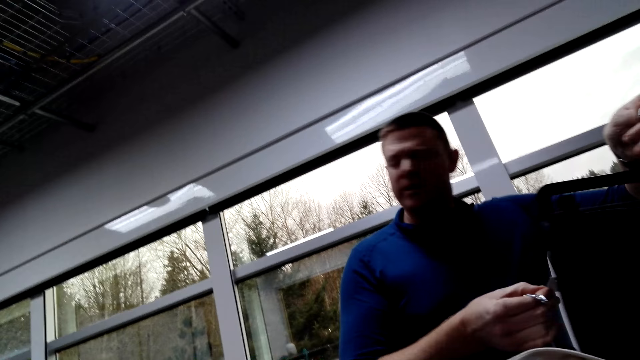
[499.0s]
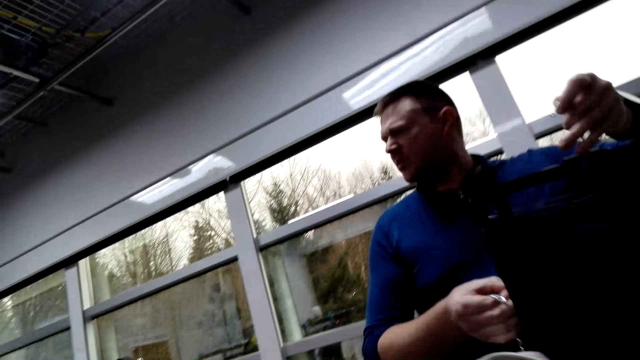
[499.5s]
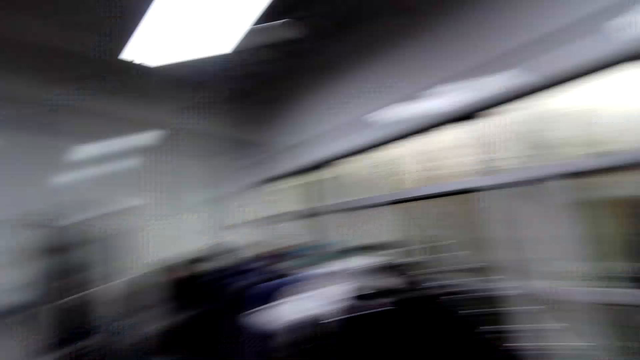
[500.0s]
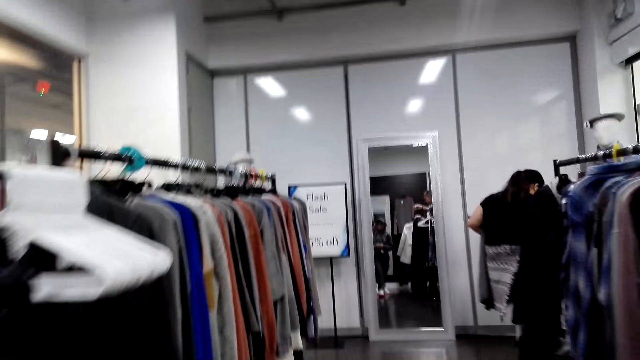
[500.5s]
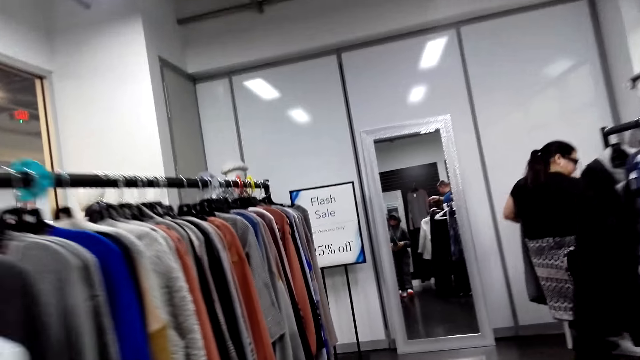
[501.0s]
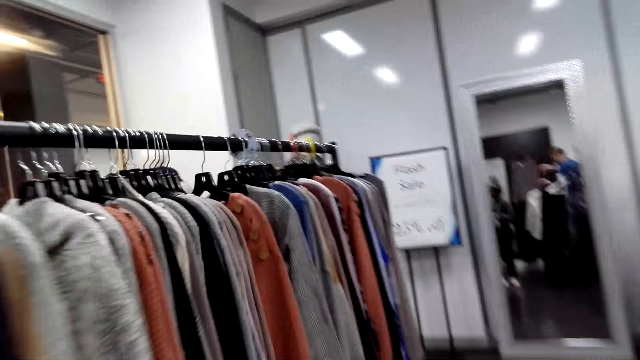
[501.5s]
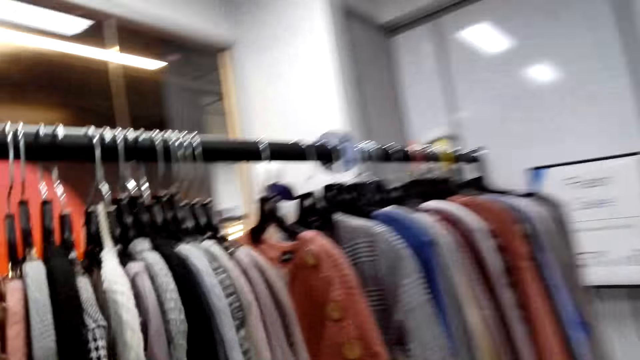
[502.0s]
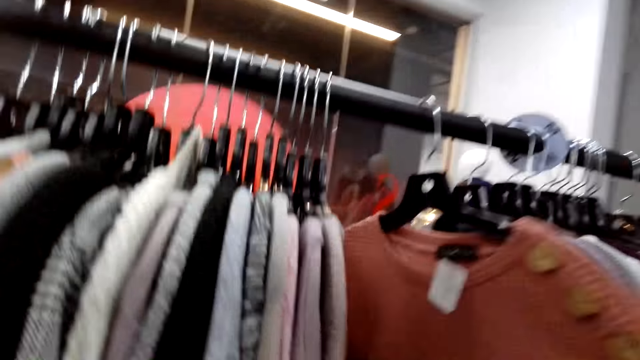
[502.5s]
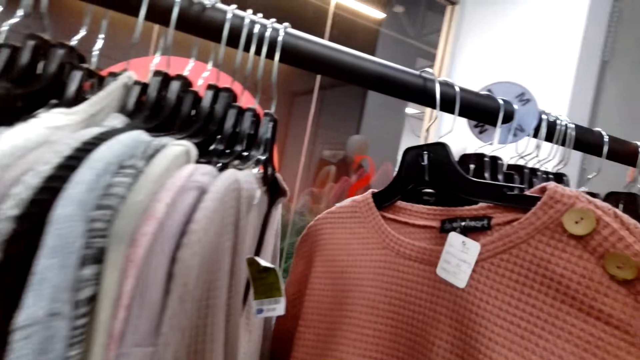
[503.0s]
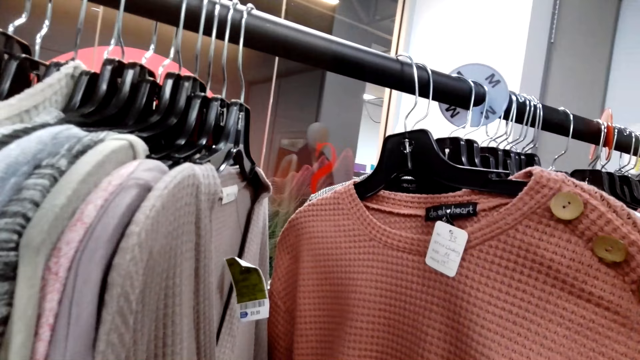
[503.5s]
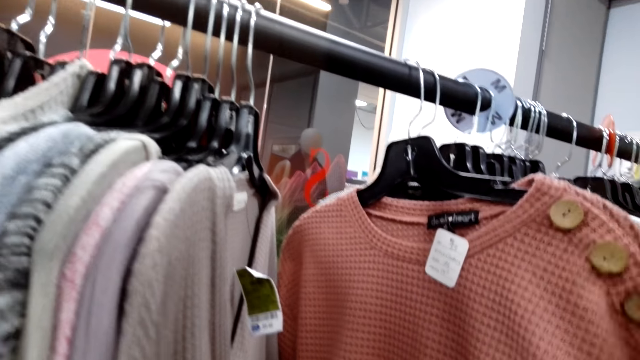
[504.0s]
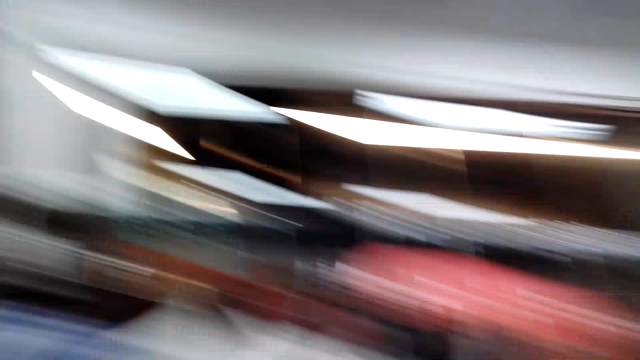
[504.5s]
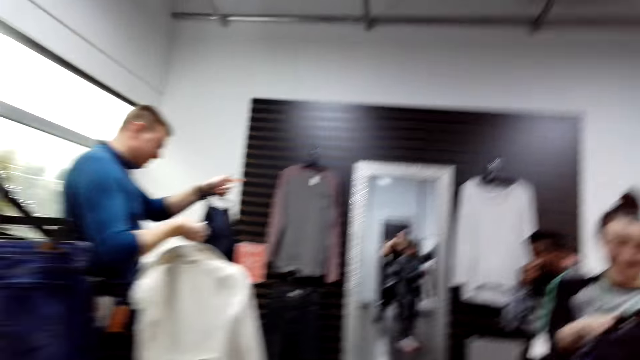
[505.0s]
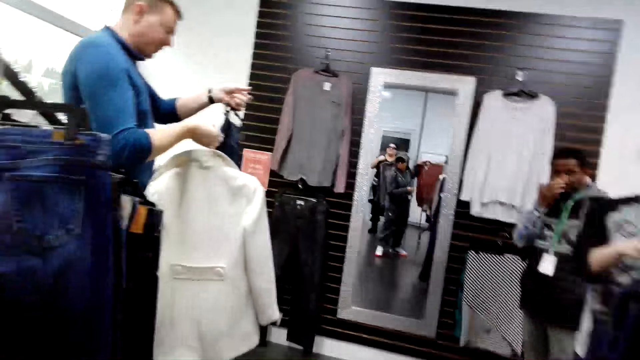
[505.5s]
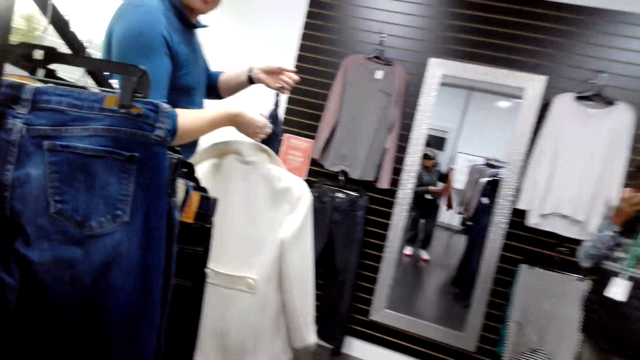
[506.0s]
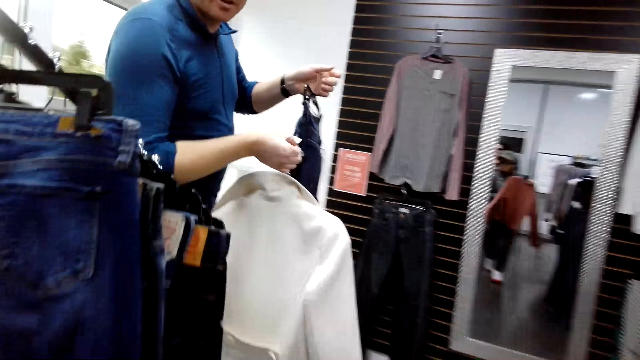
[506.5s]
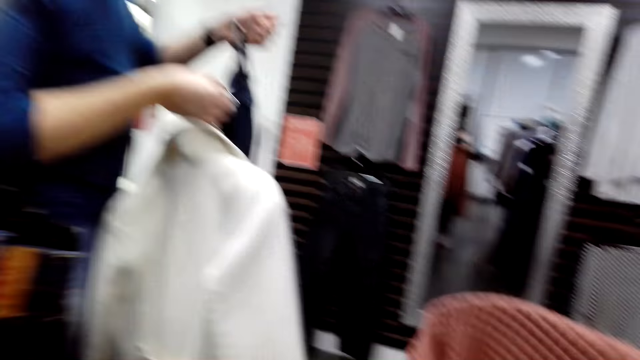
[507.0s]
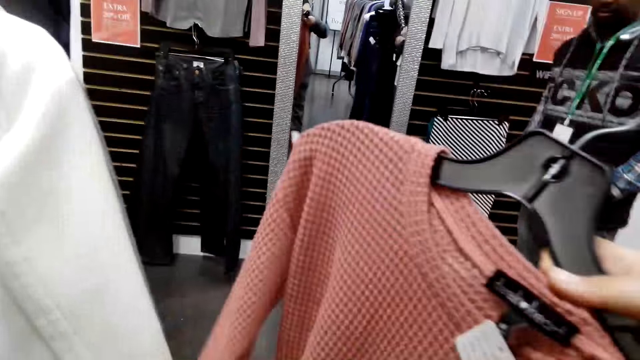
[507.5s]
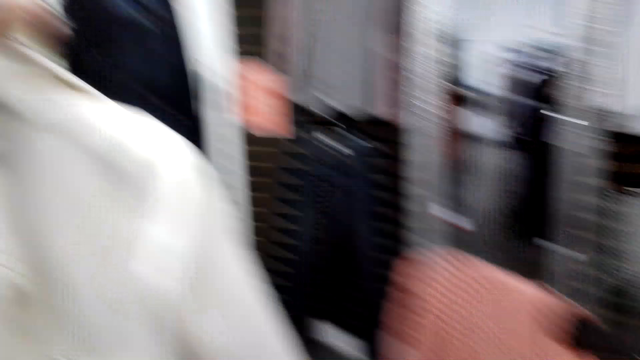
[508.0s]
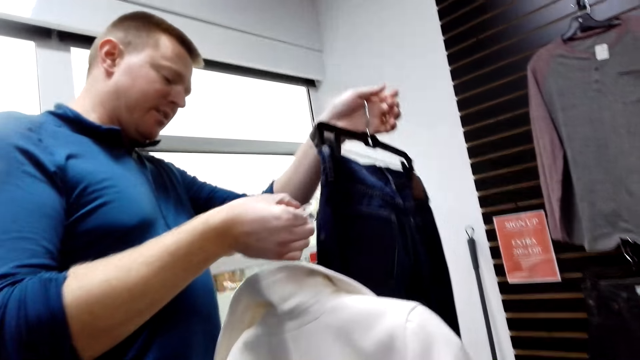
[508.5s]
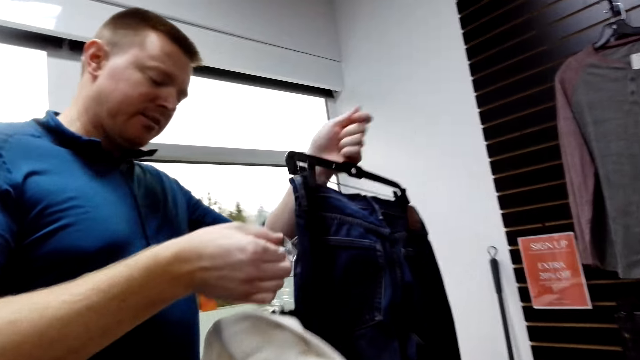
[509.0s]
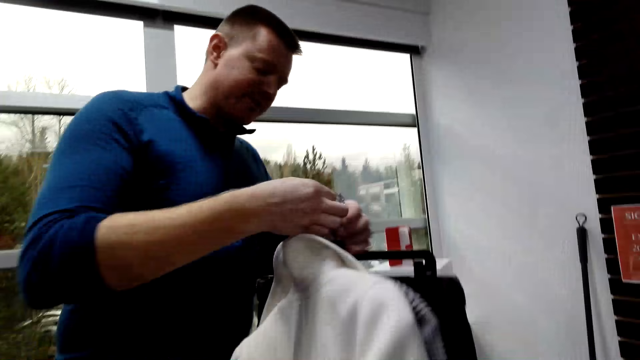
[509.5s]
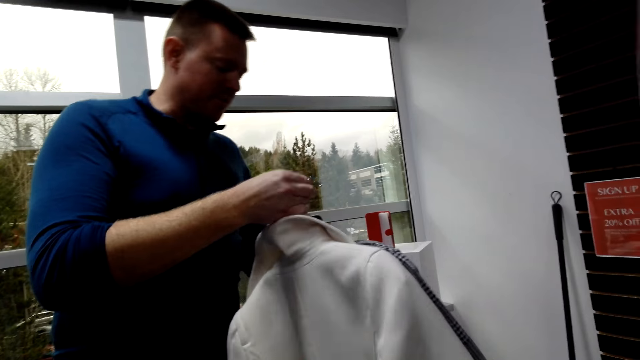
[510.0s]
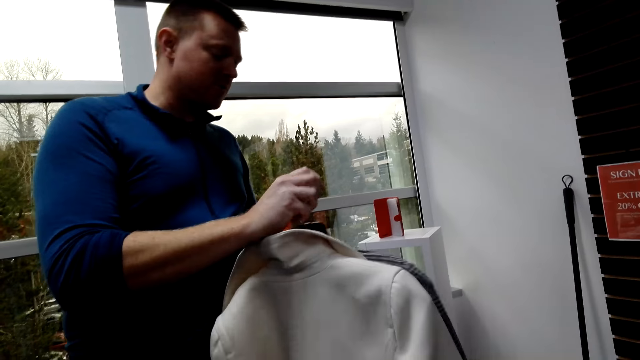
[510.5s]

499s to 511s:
The camera wearer walks around. They look at the cloth or apparel on the cloth bar. They take a cloth from the cloth bar. They hold the apparel. They interact with a person. They look around. They walk around.

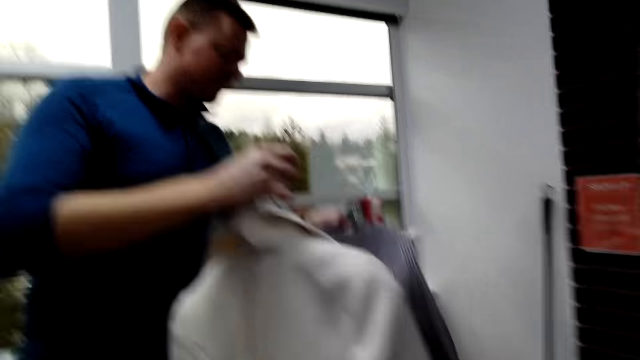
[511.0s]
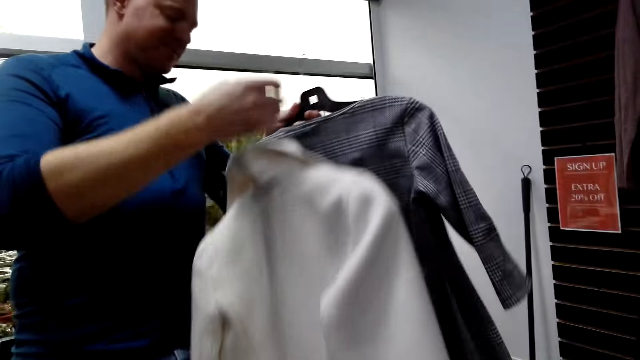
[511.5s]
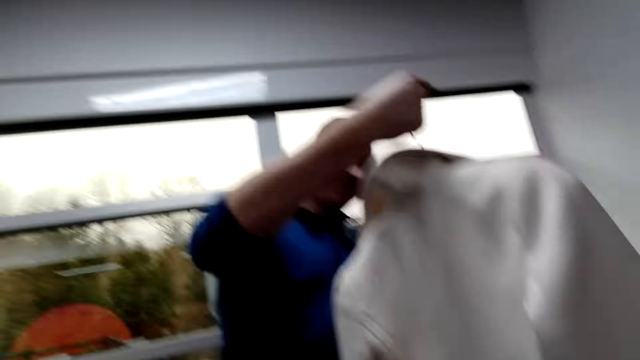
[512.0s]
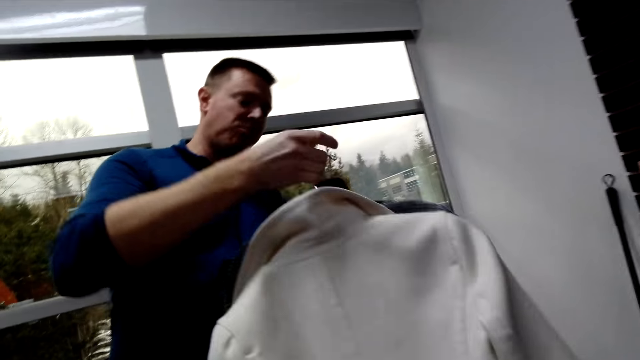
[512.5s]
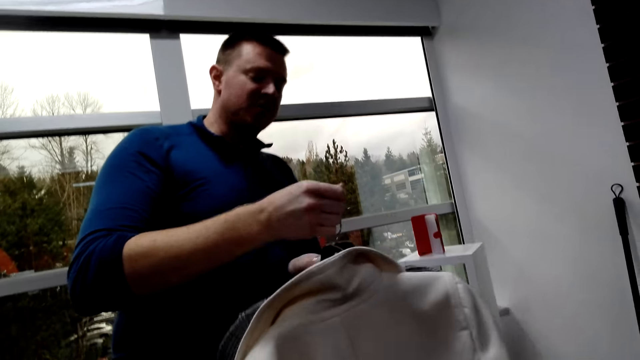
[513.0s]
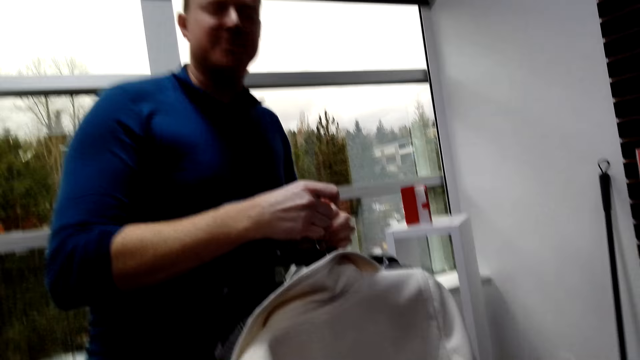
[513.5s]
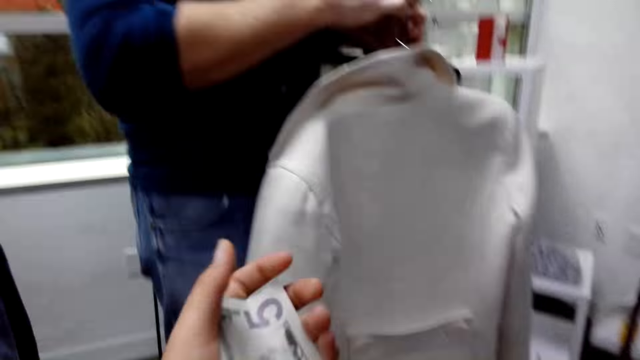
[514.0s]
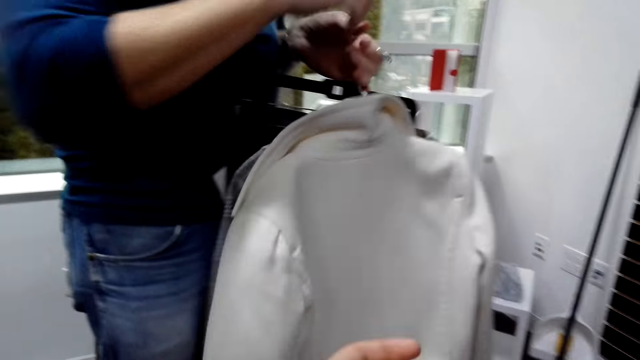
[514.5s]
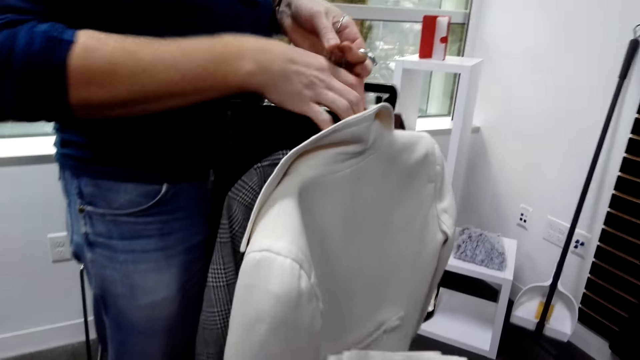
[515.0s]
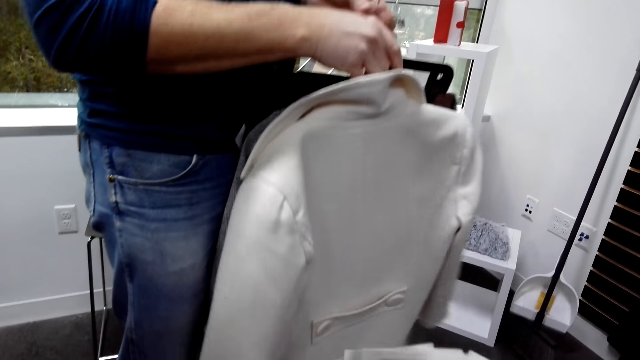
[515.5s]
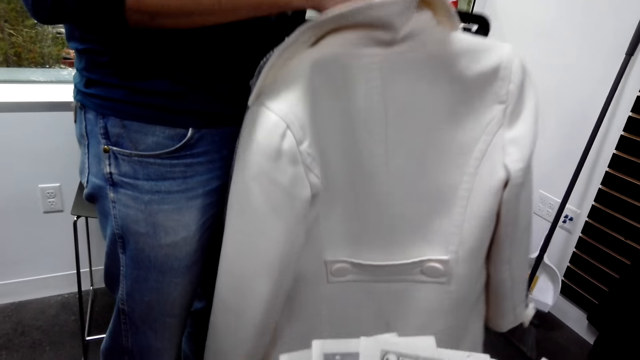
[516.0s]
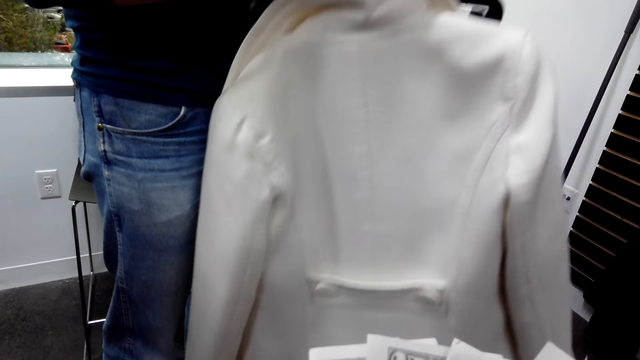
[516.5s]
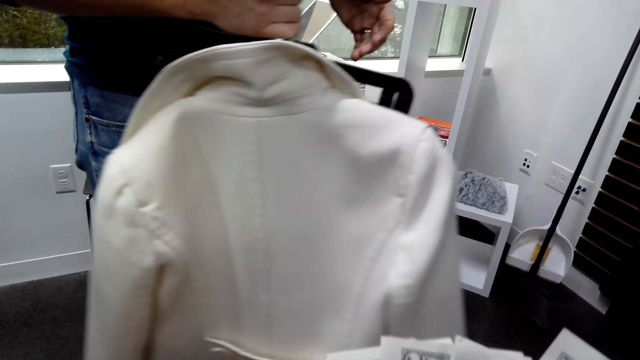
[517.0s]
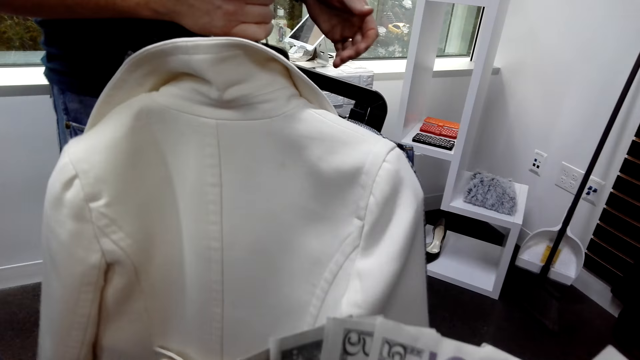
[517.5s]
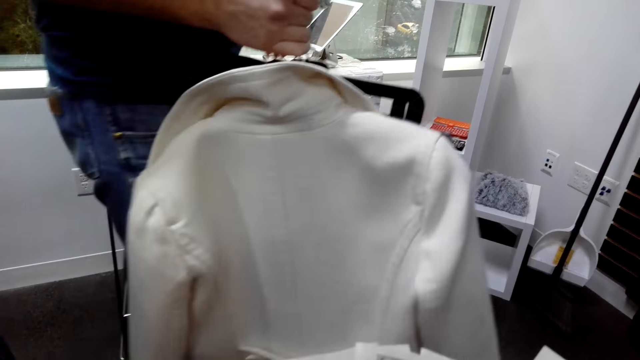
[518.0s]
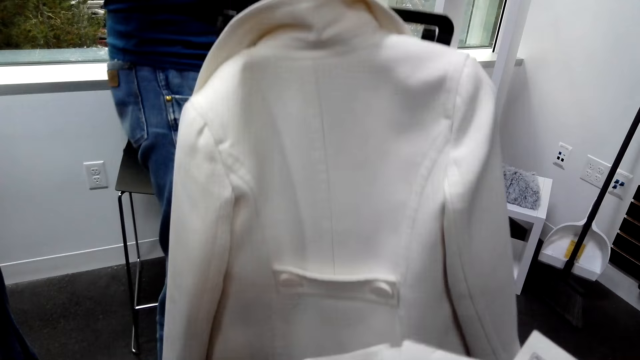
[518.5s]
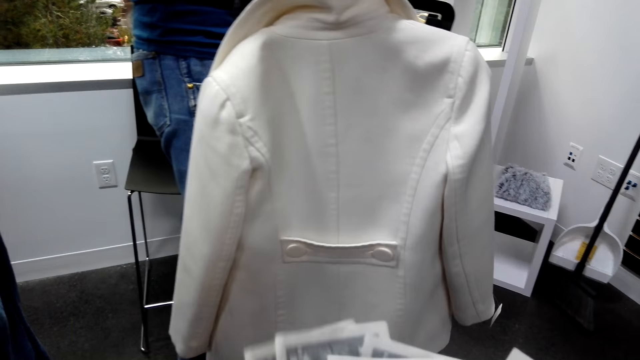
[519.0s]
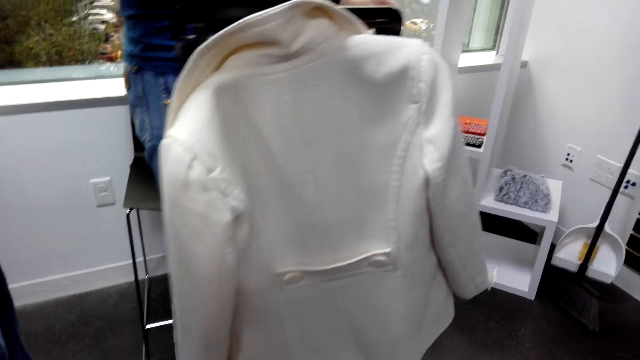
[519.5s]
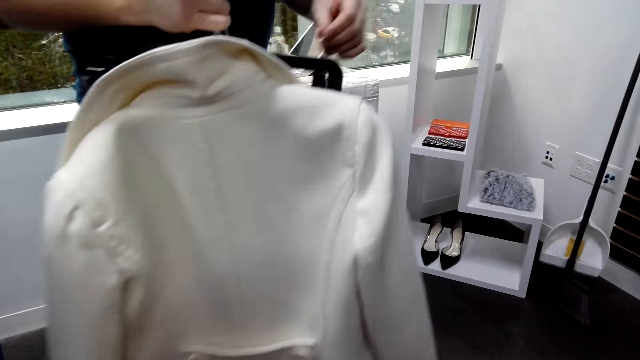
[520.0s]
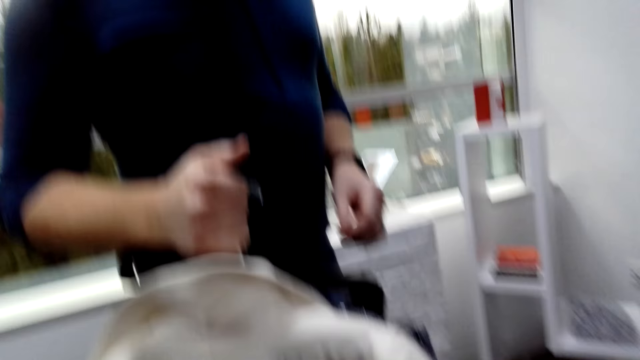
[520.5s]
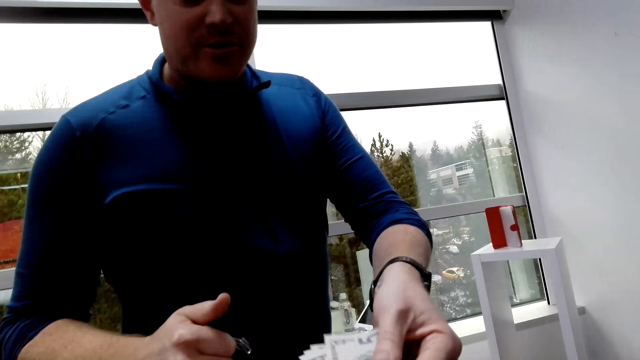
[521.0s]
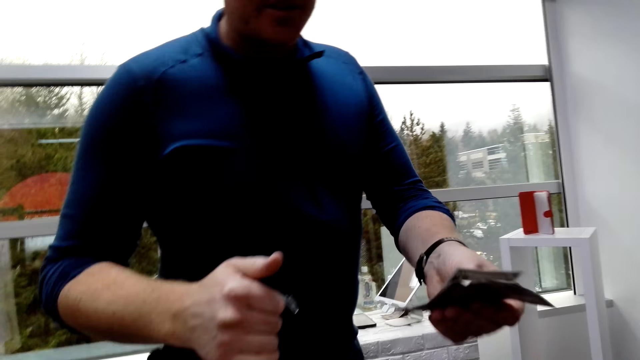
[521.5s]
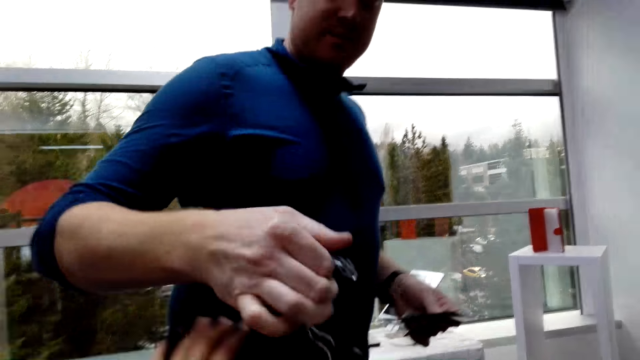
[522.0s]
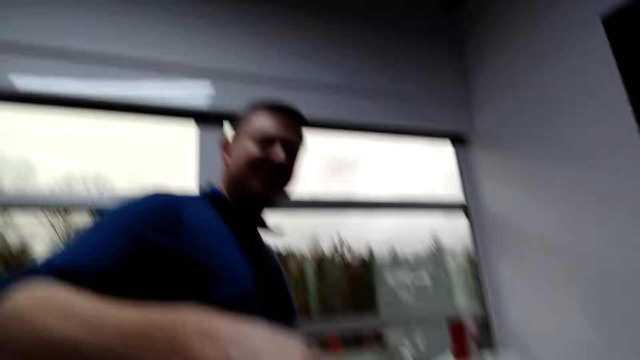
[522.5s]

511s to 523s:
A man holds apparel. The camera wearer counts money. They pay with the money to the man. The man takes the money. The camera wearer hands on the cloth from the man.
